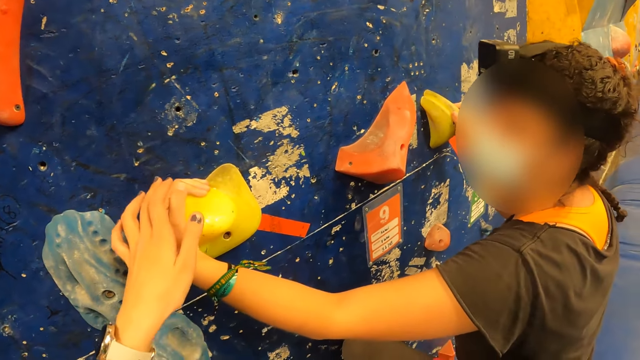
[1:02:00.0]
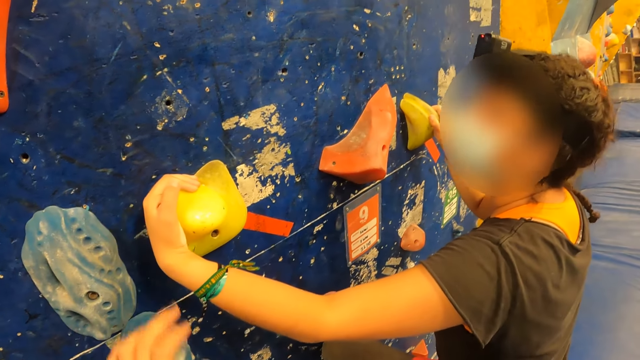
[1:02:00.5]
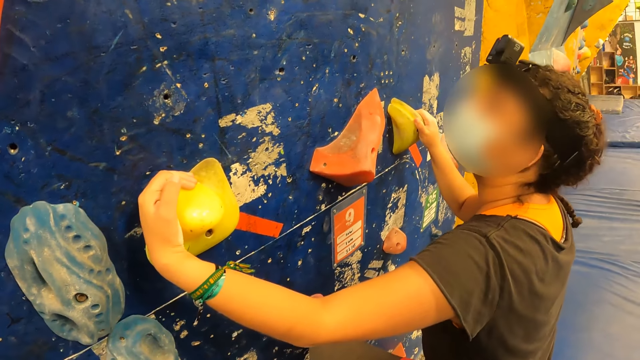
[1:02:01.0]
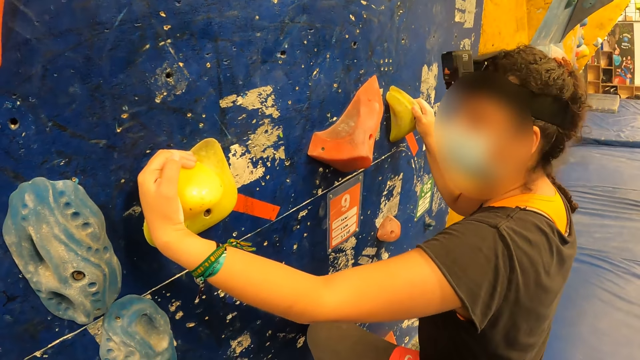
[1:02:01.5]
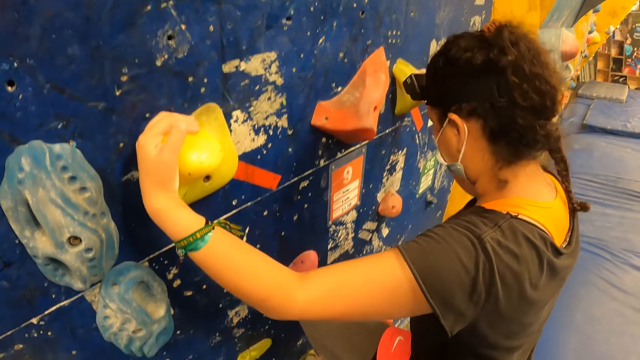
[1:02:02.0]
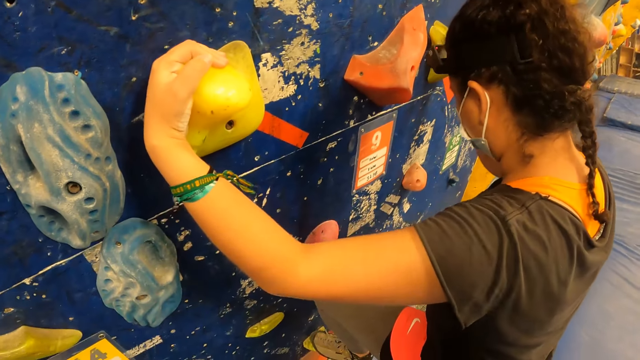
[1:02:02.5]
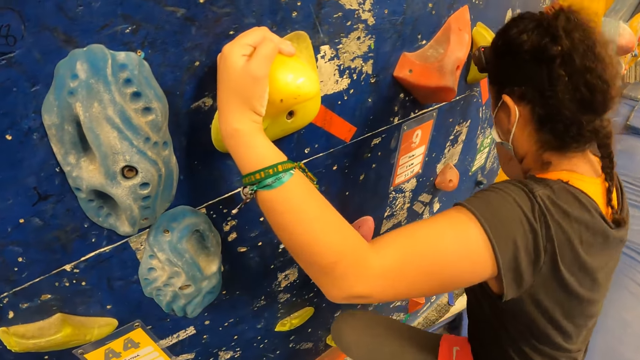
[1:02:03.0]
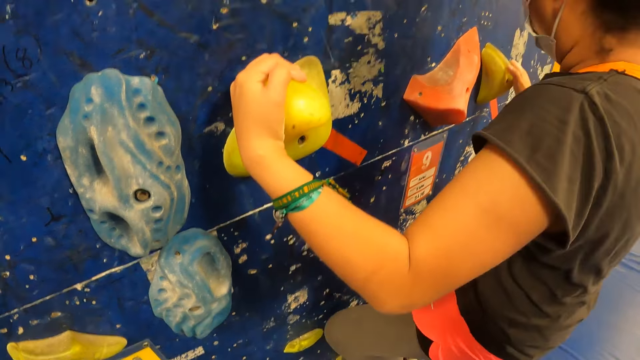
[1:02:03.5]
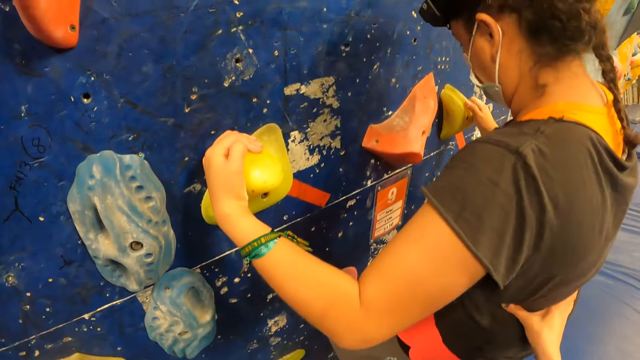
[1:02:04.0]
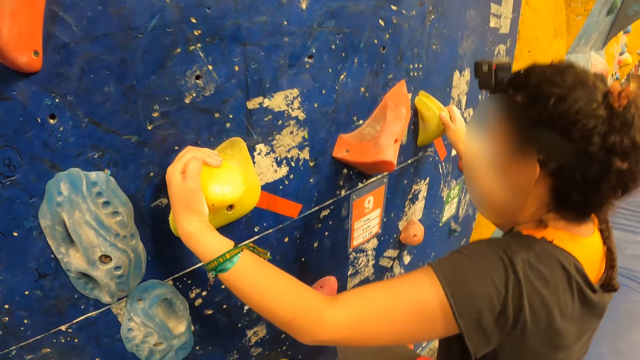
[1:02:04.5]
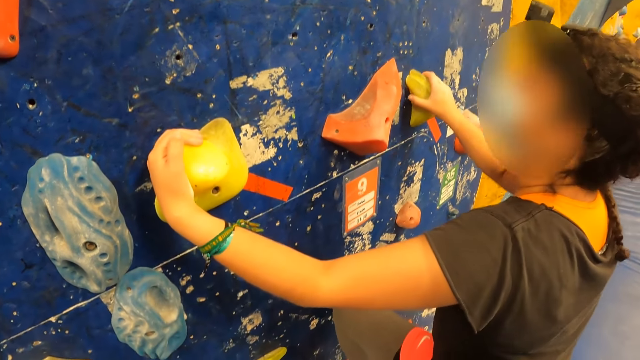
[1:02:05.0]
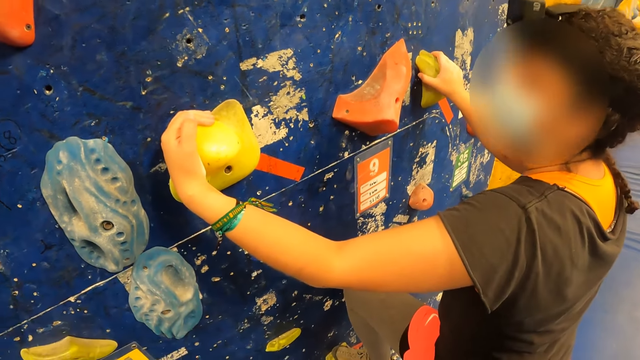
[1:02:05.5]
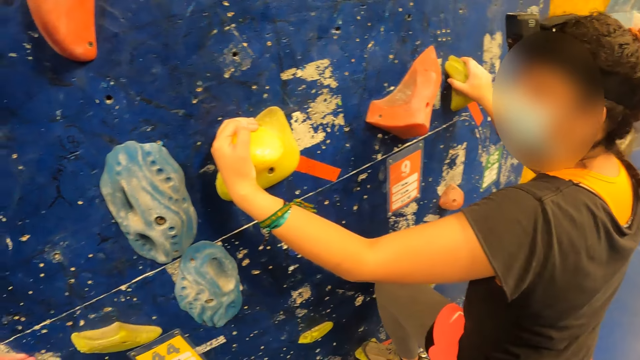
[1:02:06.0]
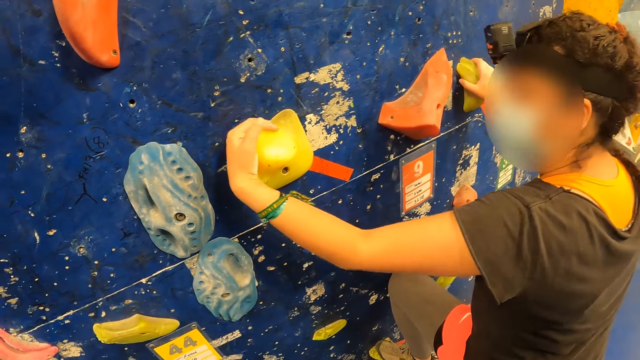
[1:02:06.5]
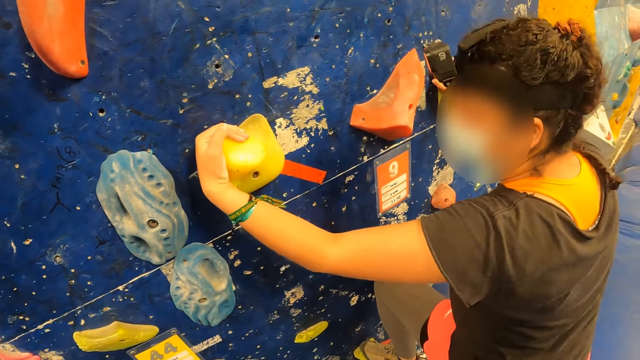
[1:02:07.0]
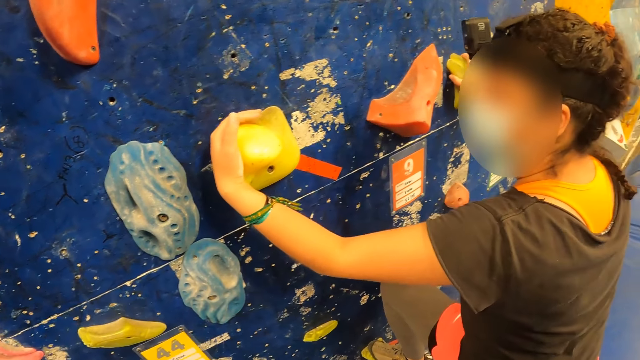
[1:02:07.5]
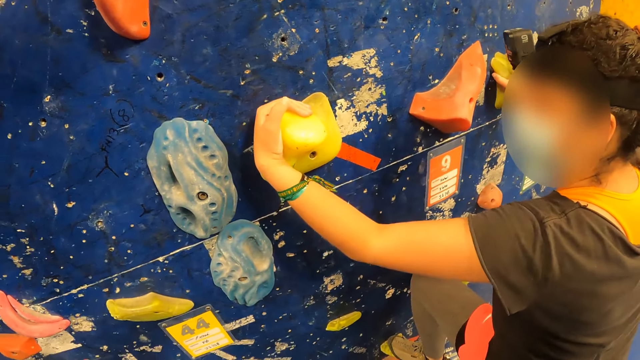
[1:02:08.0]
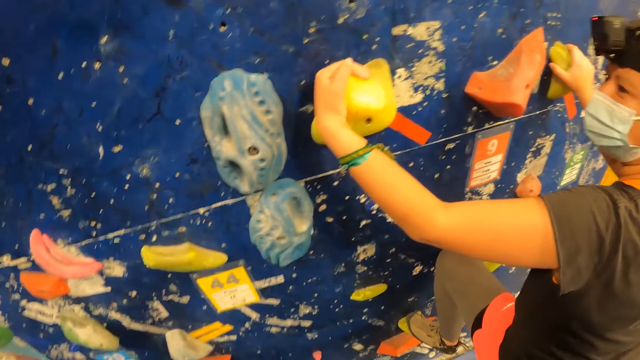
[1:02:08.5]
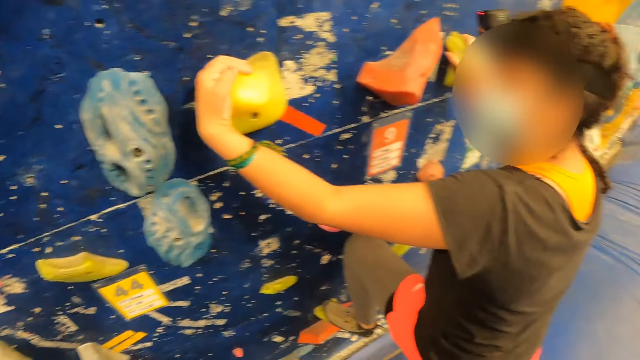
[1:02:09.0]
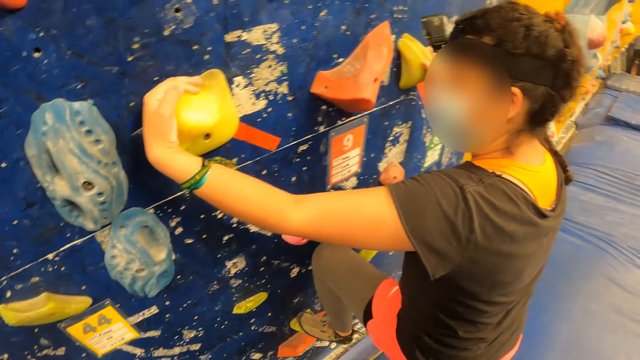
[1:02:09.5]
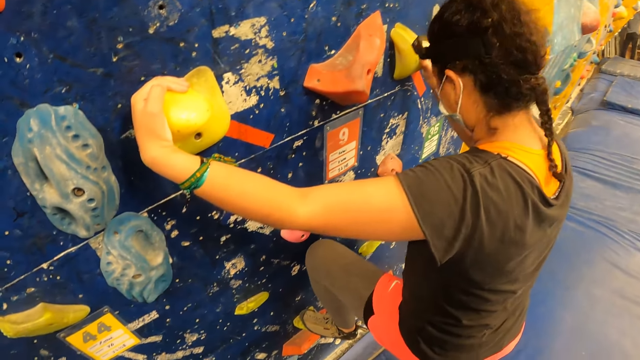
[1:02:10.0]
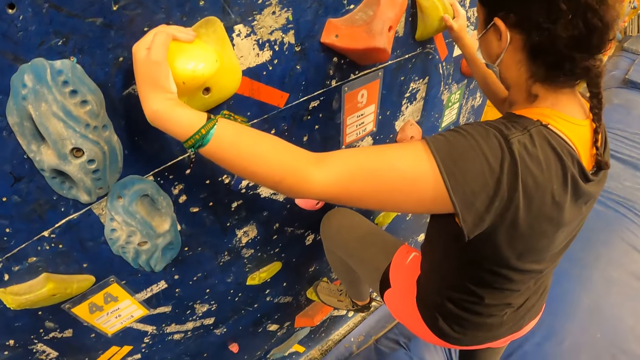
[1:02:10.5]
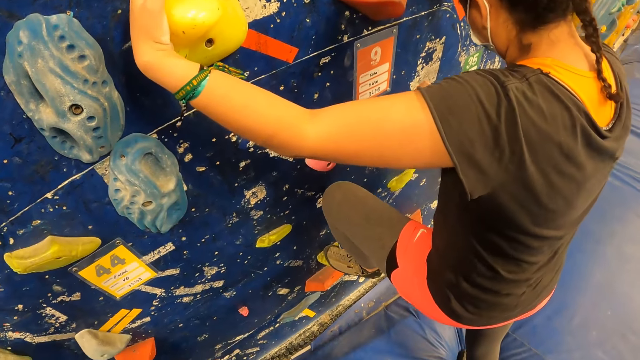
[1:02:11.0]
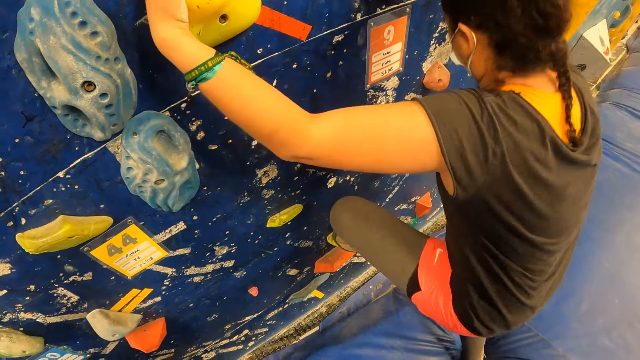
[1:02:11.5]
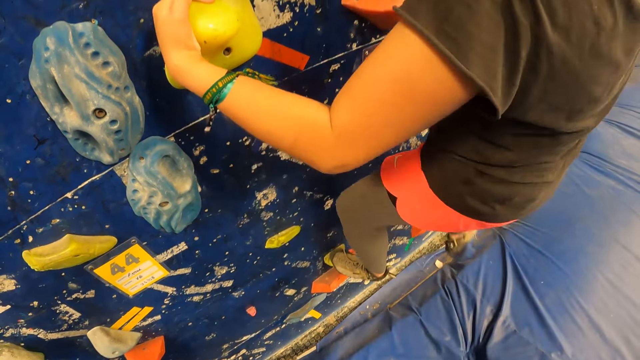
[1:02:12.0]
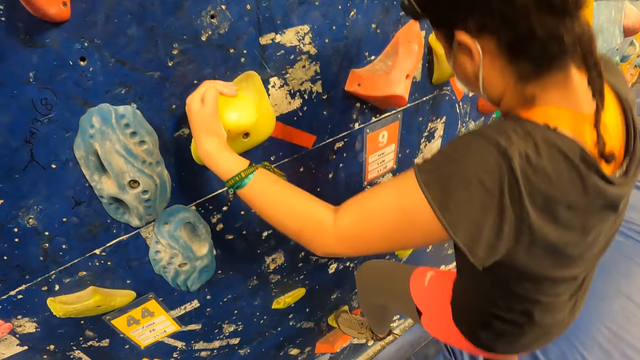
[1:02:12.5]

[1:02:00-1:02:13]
The camera wearer touches a woman's hand. They hold the woman. They flip the hand.

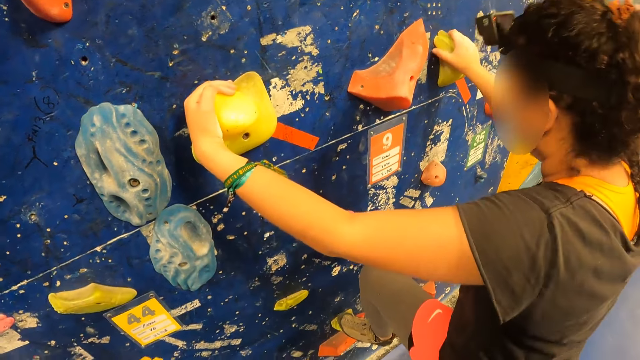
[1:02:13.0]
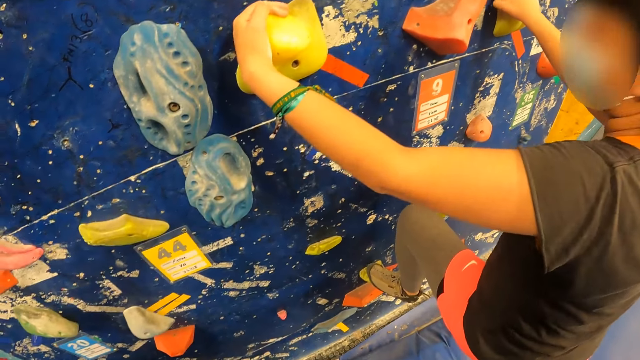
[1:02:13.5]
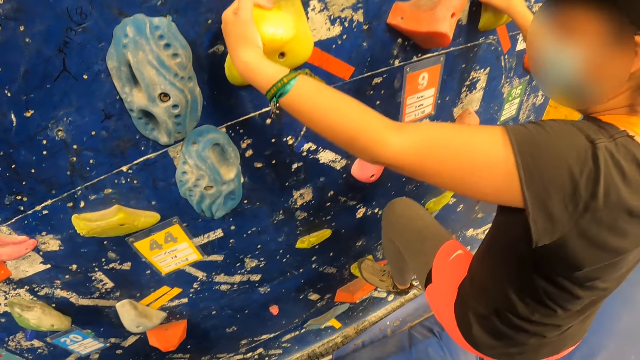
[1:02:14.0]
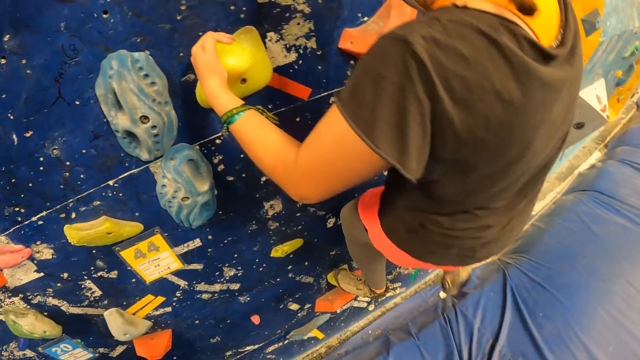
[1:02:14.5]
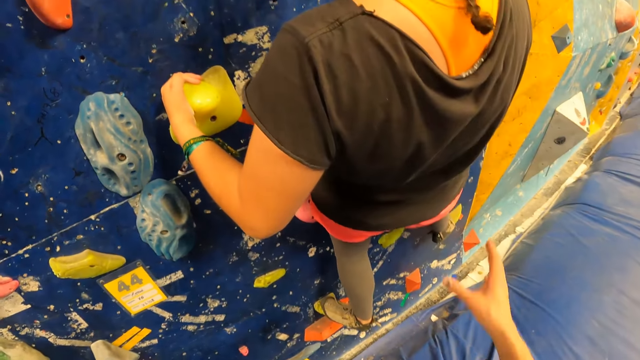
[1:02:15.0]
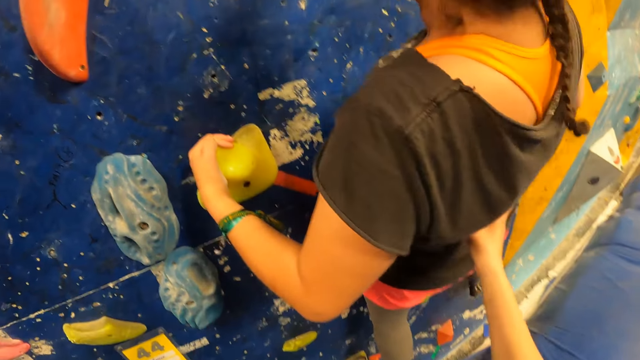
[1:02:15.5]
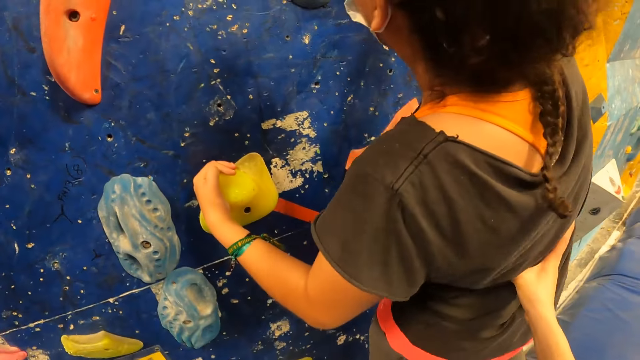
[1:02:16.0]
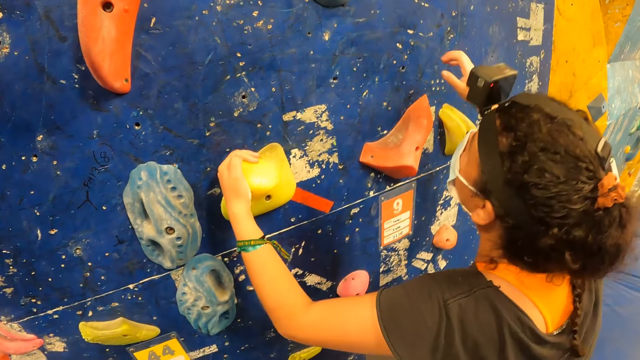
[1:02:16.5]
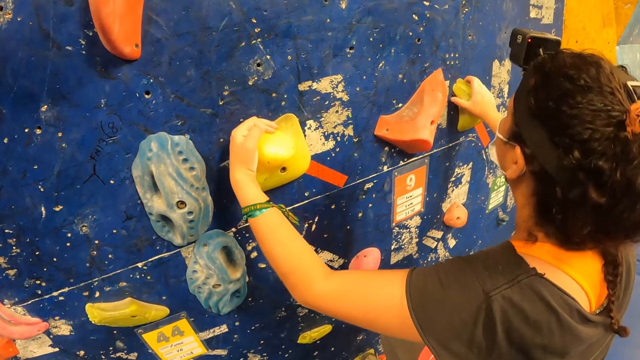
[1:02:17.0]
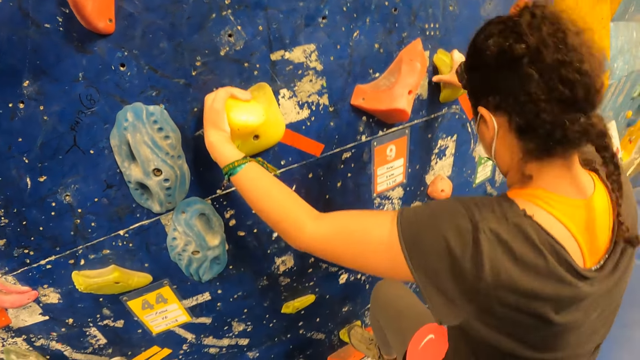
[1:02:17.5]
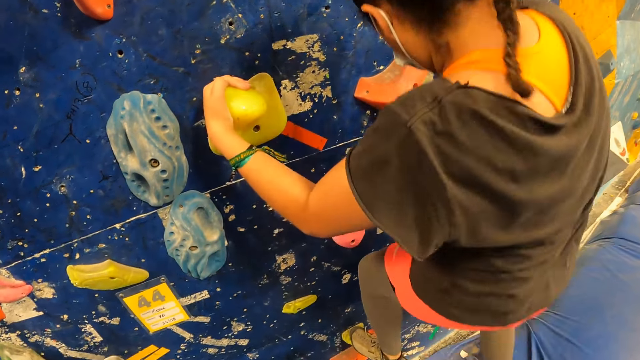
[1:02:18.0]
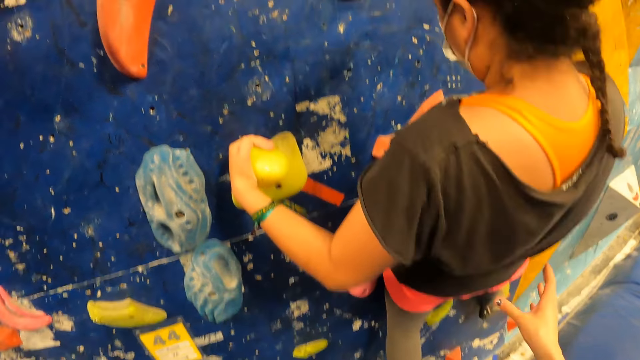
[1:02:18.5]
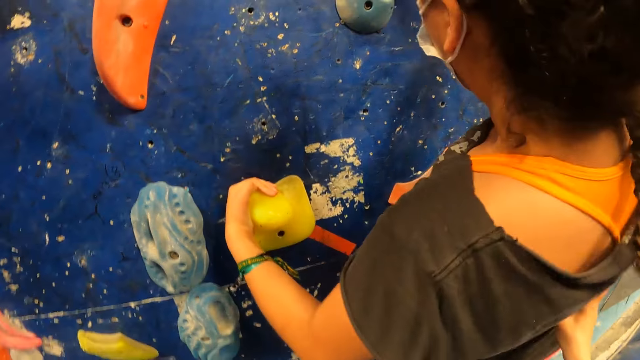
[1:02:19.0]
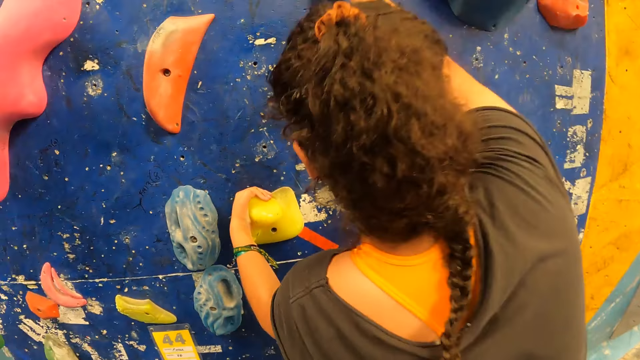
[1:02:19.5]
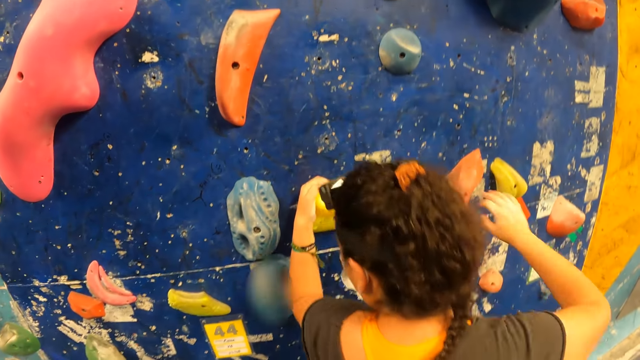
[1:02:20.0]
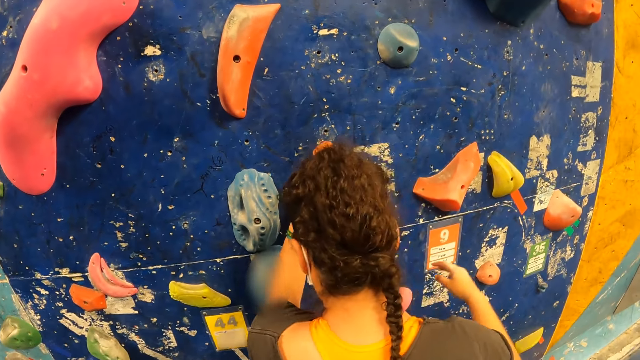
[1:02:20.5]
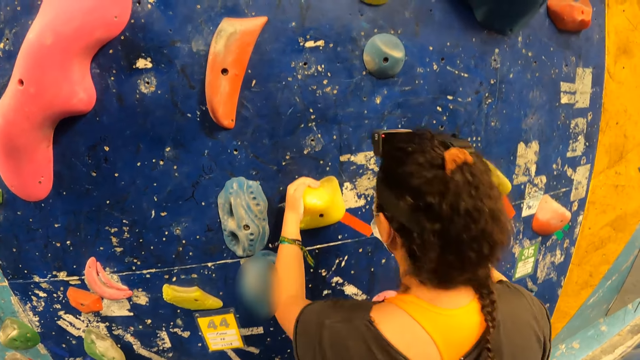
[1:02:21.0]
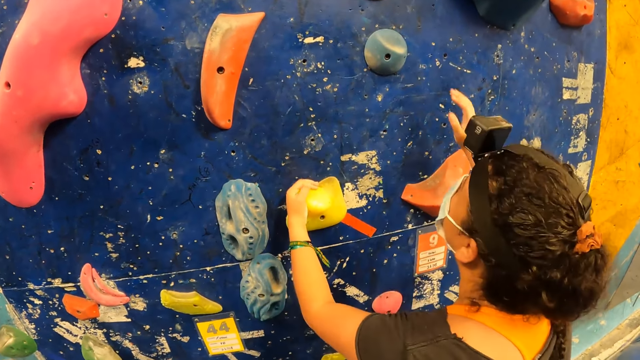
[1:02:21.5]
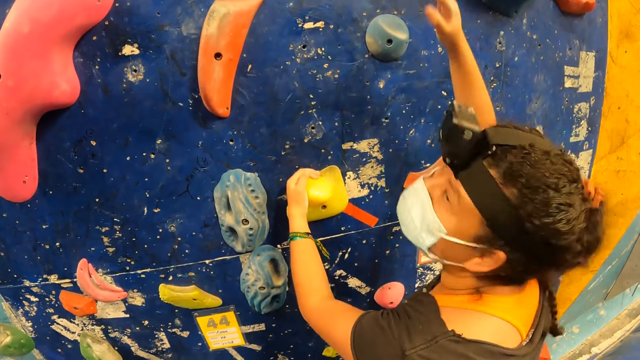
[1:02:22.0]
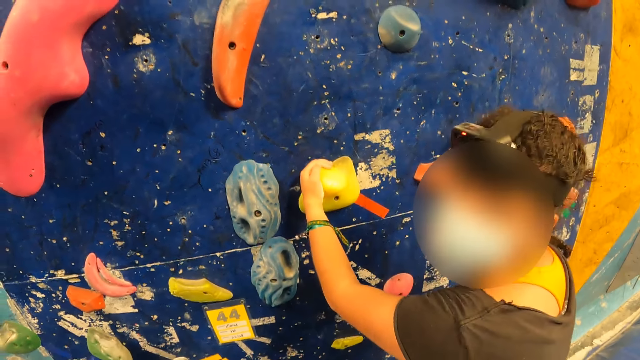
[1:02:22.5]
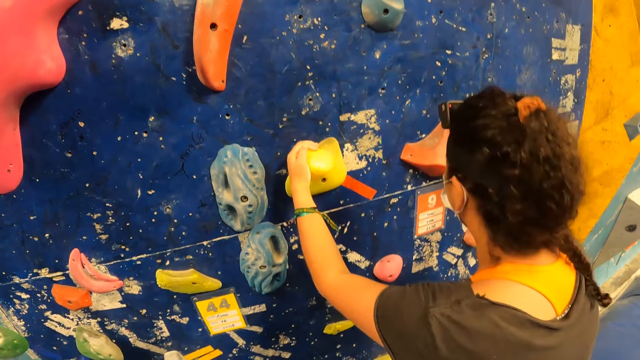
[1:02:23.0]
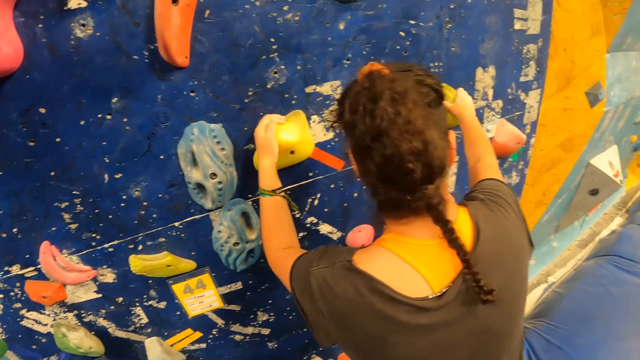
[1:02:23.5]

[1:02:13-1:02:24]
The camera wearer holds a woman. They raise the hand.
